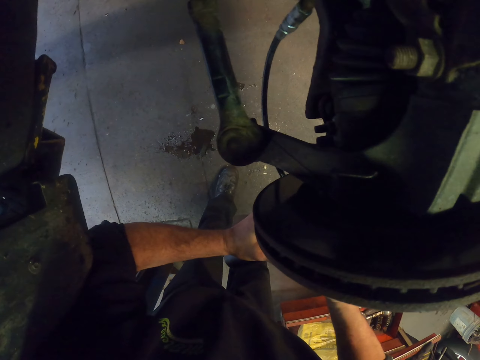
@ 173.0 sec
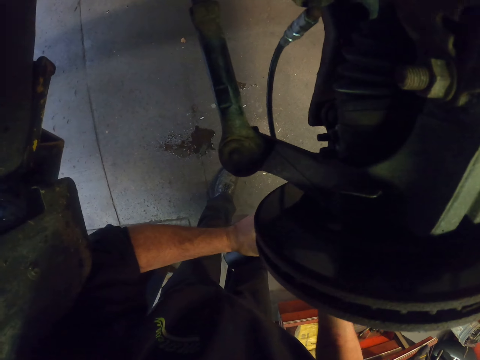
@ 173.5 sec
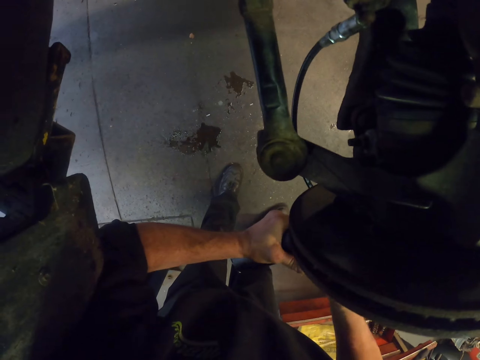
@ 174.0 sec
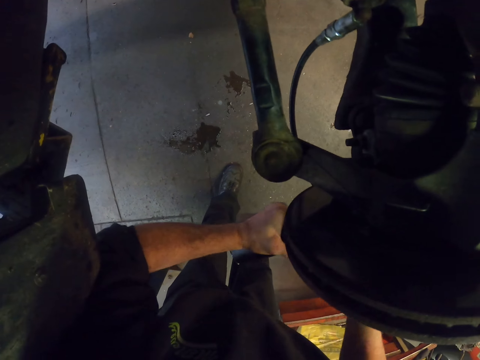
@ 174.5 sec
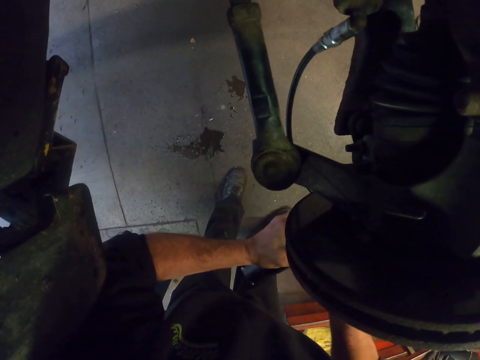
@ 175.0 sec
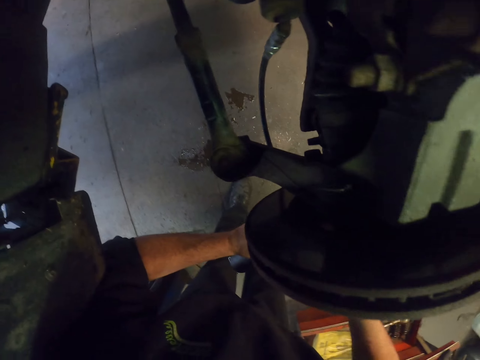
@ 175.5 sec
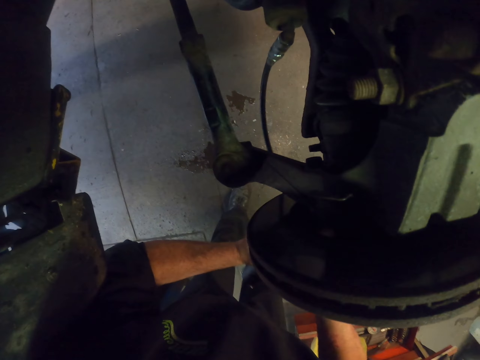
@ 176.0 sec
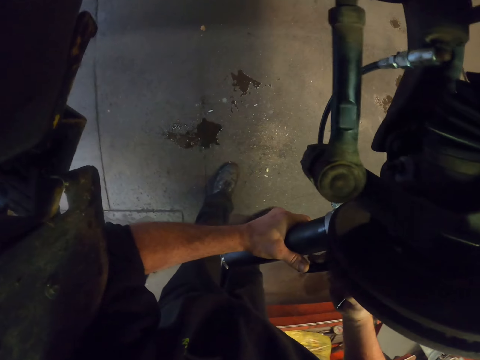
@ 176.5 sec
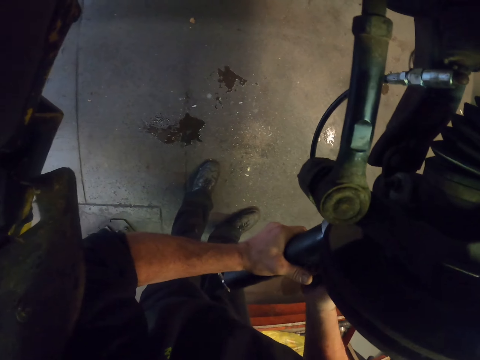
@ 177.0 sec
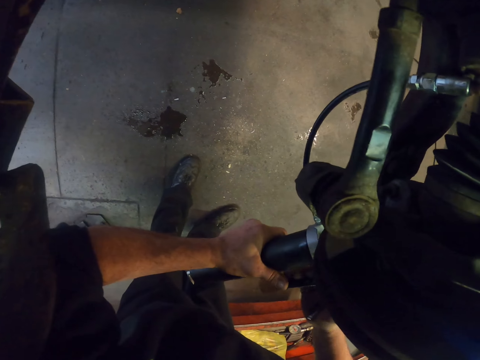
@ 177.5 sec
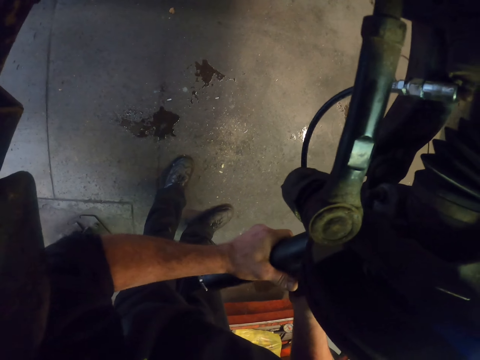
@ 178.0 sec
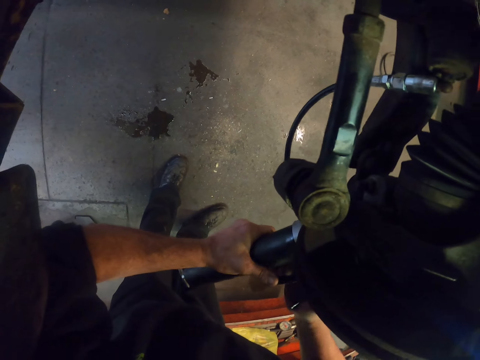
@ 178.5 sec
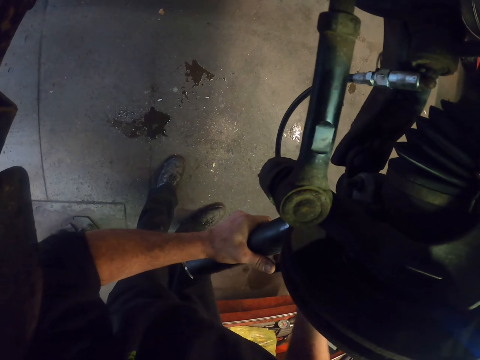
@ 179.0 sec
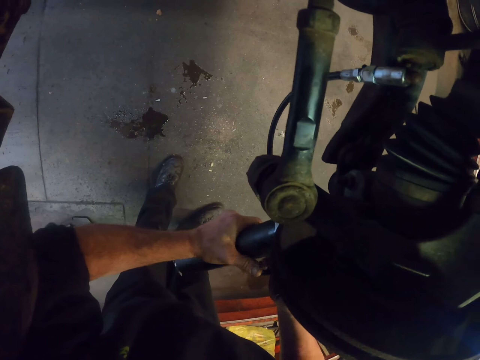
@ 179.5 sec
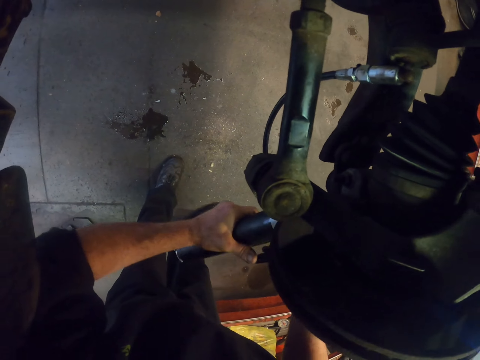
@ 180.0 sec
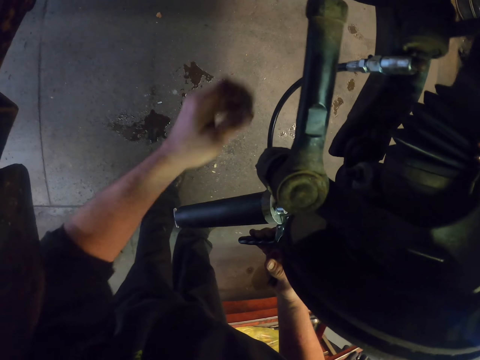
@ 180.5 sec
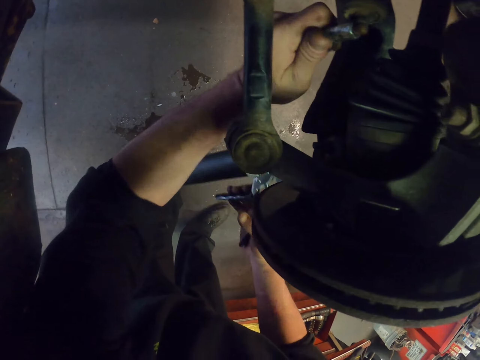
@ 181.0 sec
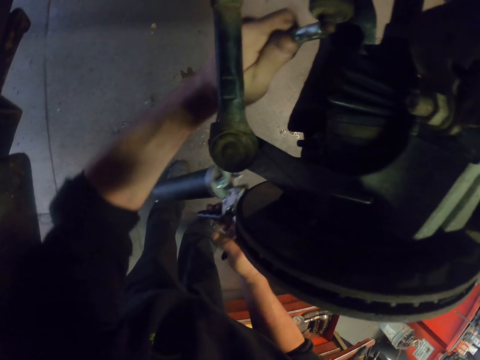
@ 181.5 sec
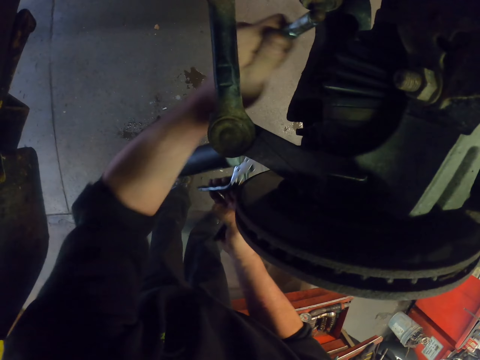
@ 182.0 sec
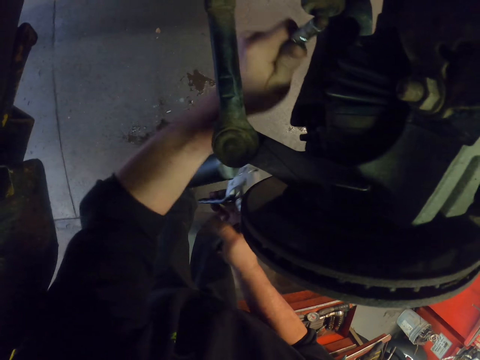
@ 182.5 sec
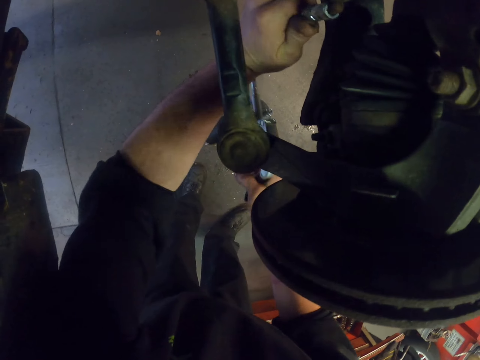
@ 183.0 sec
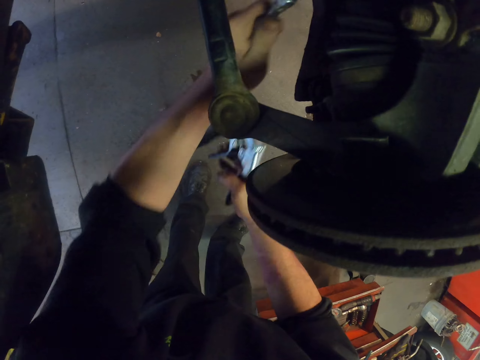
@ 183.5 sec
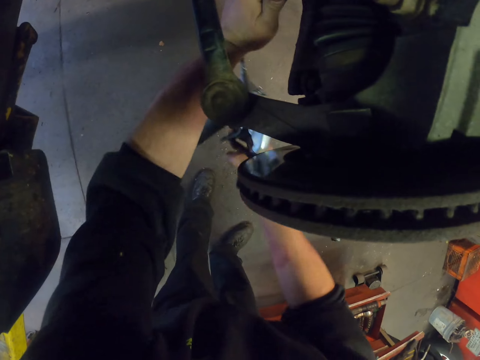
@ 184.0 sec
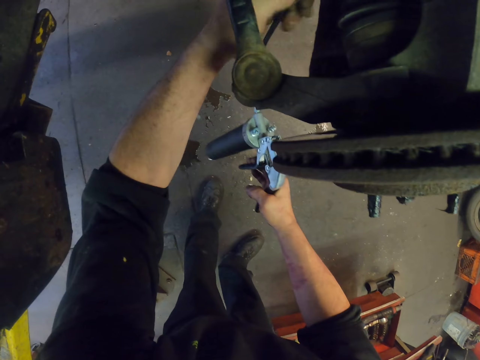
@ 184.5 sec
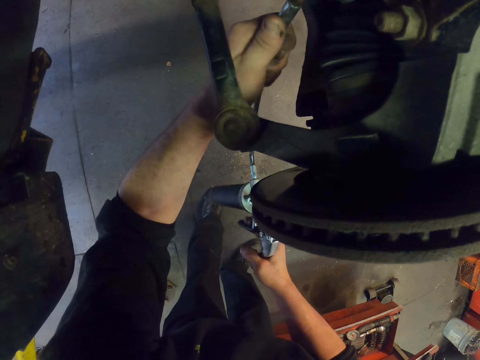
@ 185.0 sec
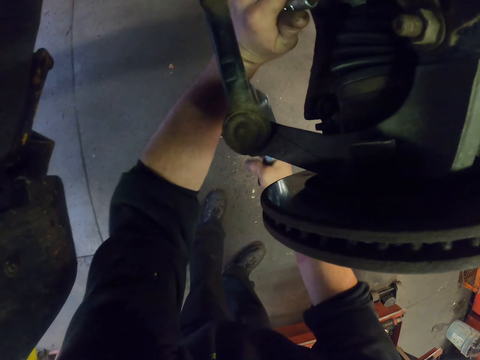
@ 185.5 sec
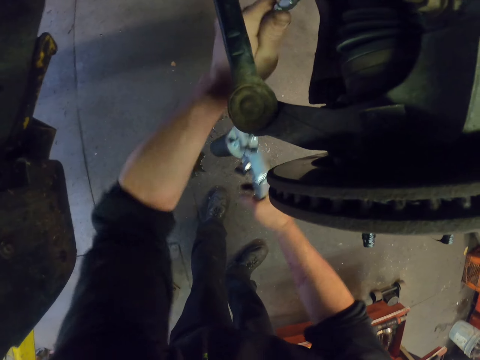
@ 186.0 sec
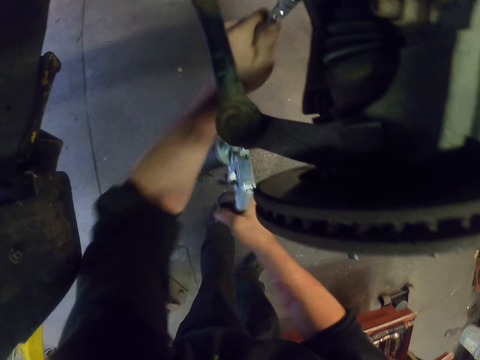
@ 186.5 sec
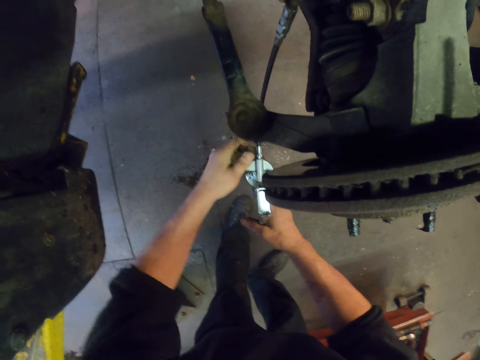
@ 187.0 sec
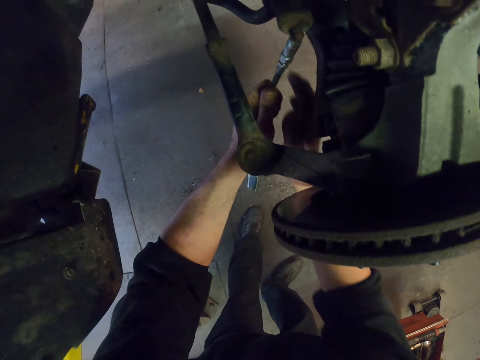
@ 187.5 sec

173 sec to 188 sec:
The camera wearer removes the hand pump from the car body.

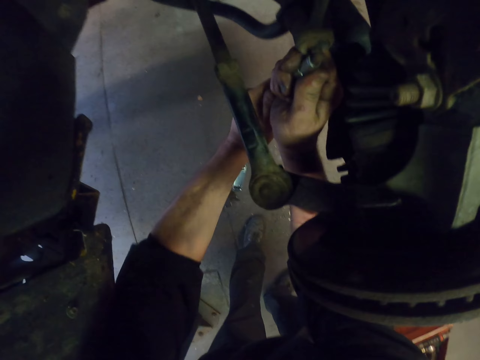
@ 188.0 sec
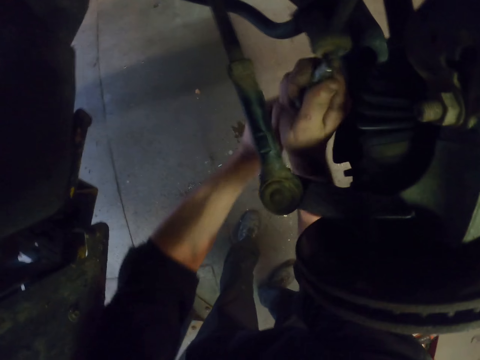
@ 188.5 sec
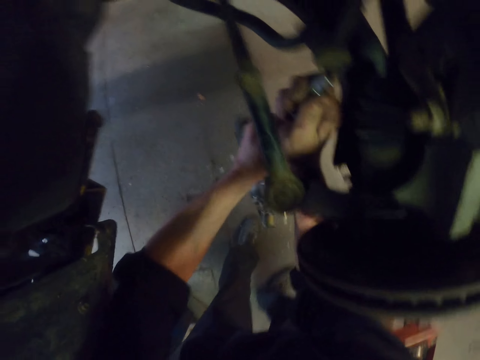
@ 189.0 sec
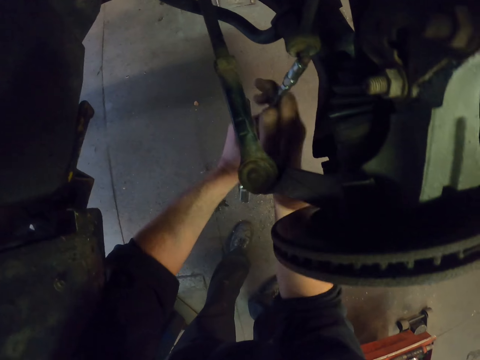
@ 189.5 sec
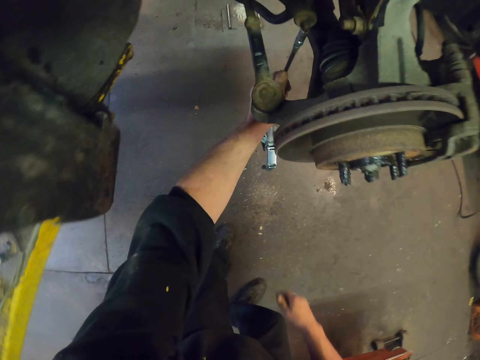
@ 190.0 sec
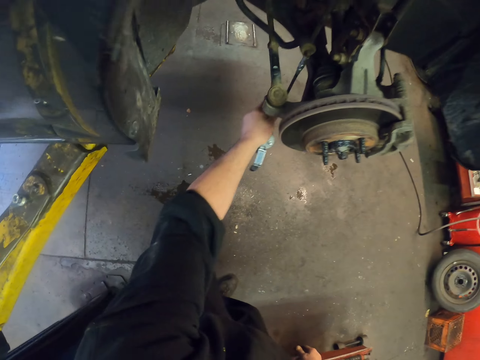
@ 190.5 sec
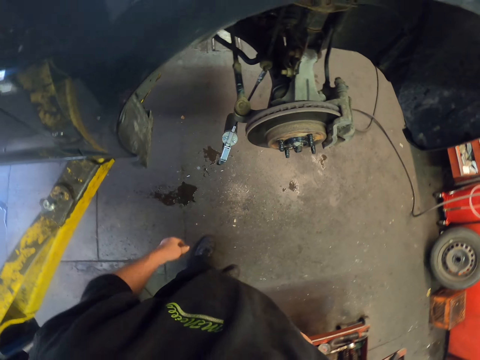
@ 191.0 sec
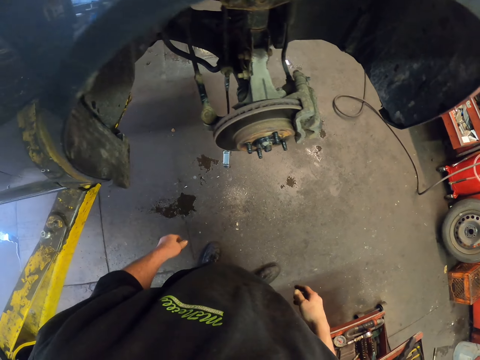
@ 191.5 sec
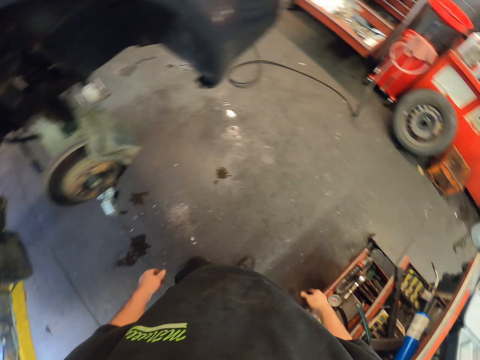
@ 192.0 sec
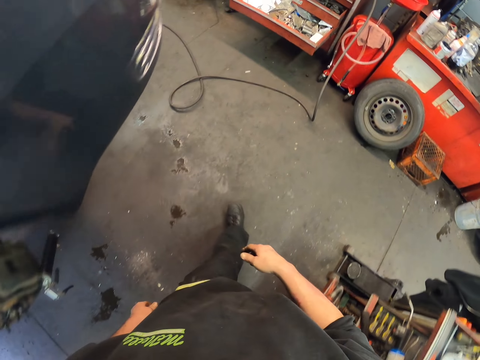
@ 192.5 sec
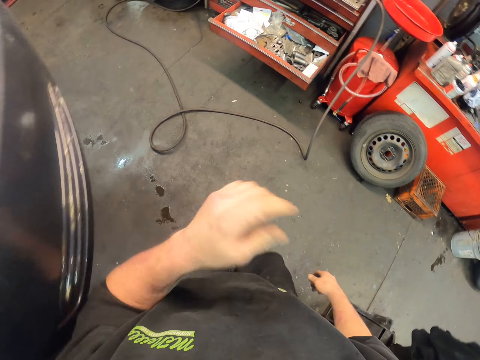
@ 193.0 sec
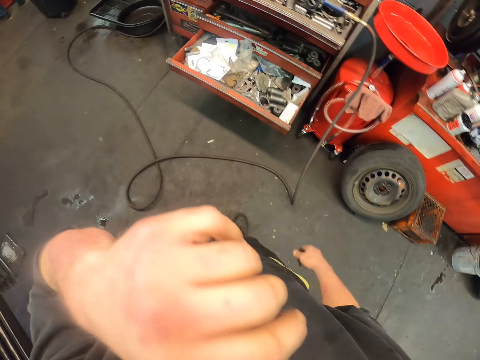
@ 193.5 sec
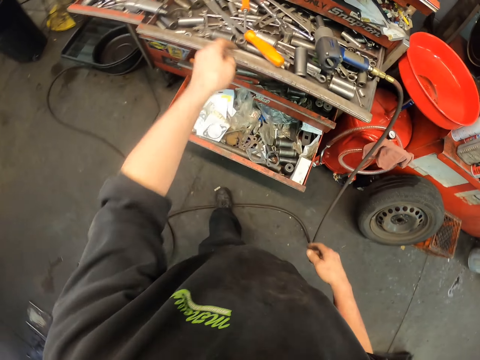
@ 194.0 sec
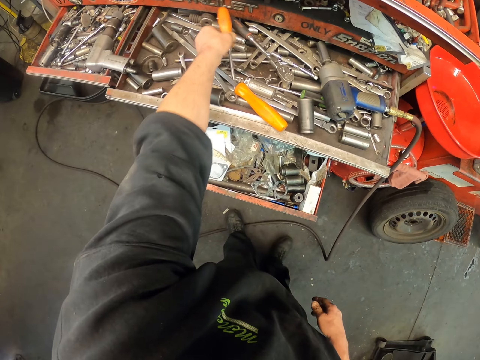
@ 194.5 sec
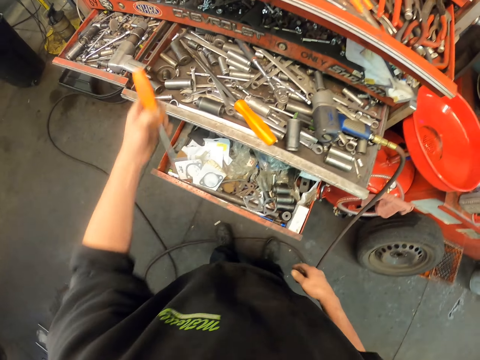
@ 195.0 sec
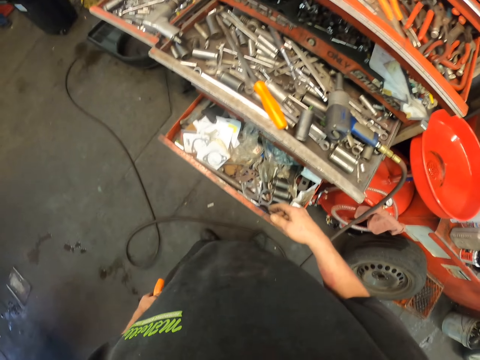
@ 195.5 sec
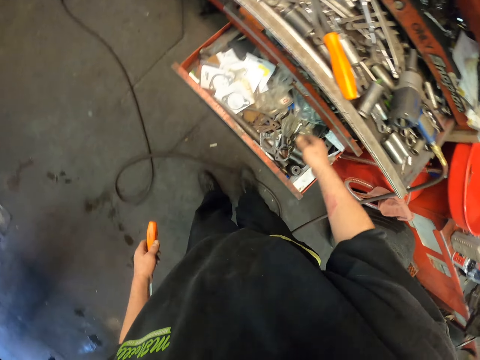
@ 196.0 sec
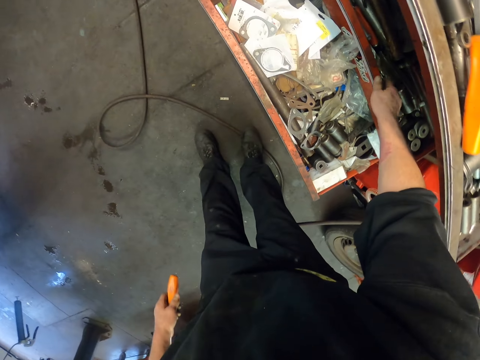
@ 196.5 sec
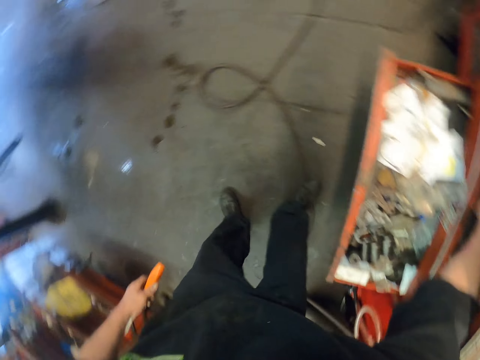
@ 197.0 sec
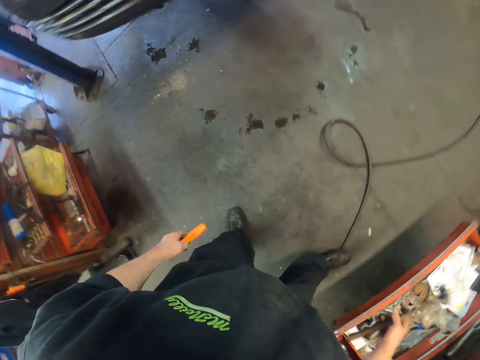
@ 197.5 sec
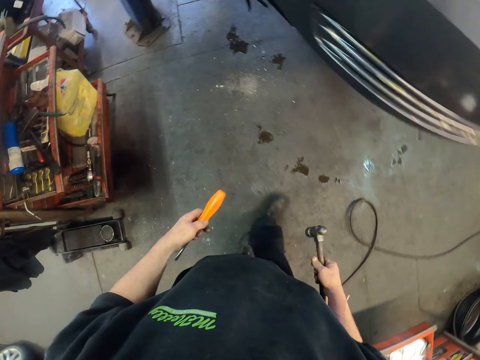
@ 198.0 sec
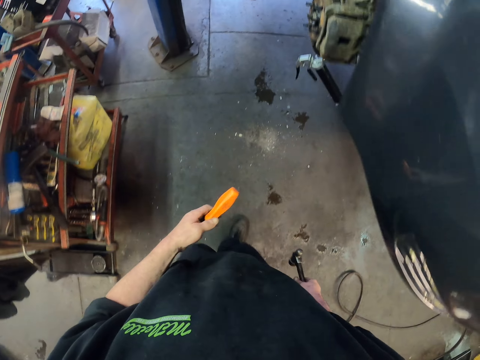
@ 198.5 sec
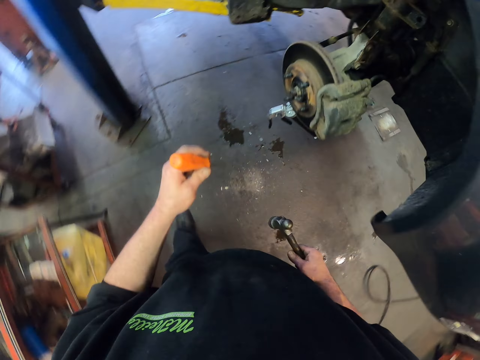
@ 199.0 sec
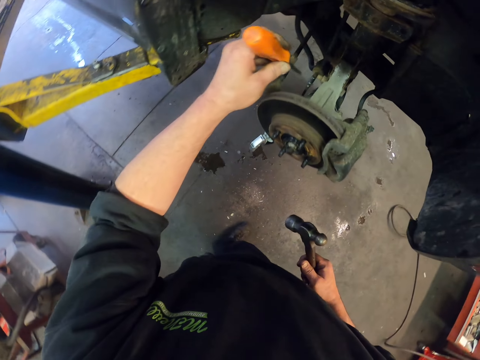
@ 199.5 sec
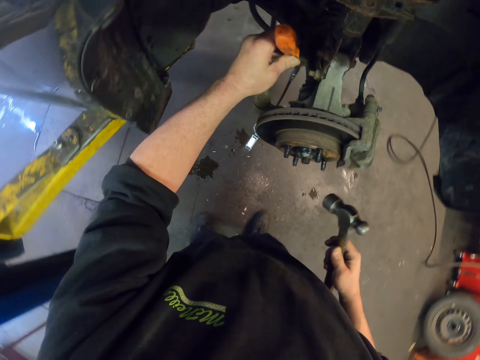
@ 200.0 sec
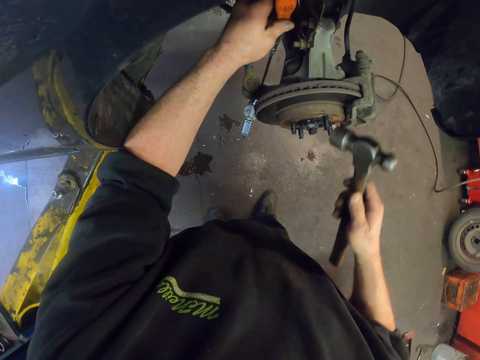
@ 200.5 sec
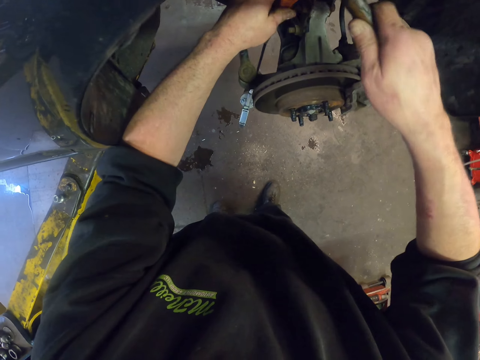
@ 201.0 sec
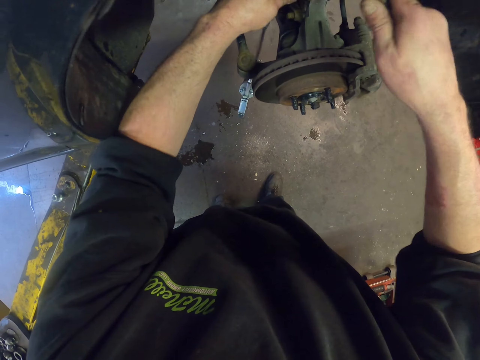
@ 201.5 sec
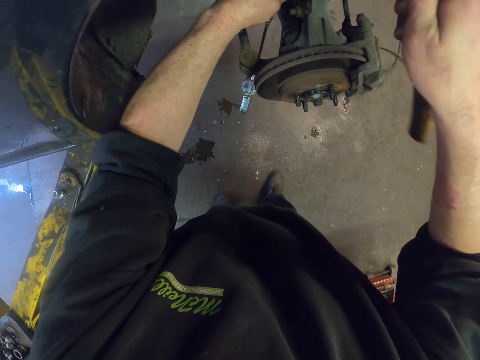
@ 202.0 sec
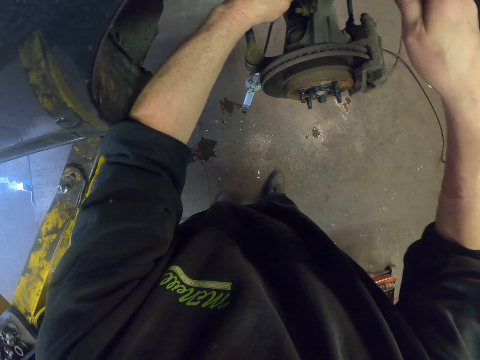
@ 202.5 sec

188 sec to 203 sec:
The camera wearer removes a hand from the hand pump. They walk, itch their face, and pick a screwdriver from the tool box. They touch a screw. They pick a hammer from the tool box. They touch the hammer. They put the screwdriver on the car body. They hit the screwdriver.
